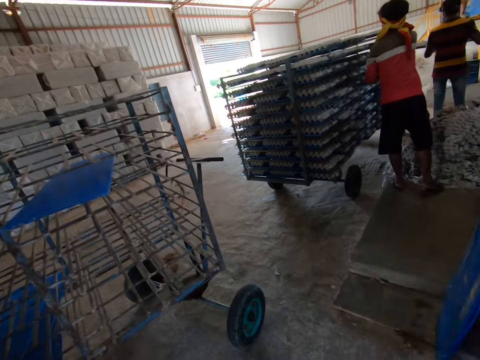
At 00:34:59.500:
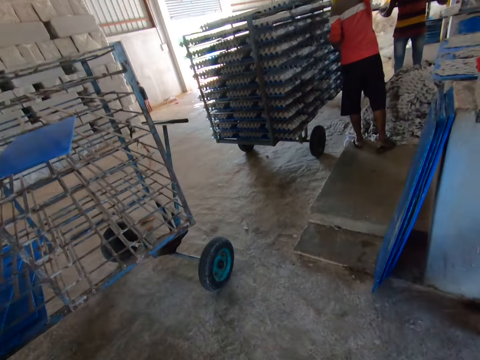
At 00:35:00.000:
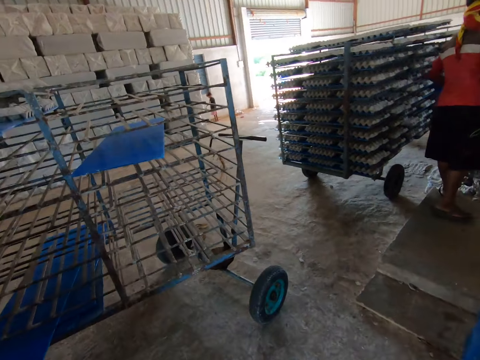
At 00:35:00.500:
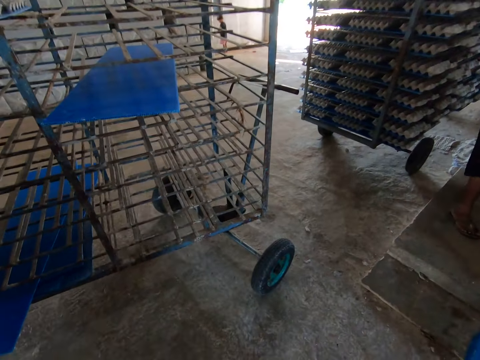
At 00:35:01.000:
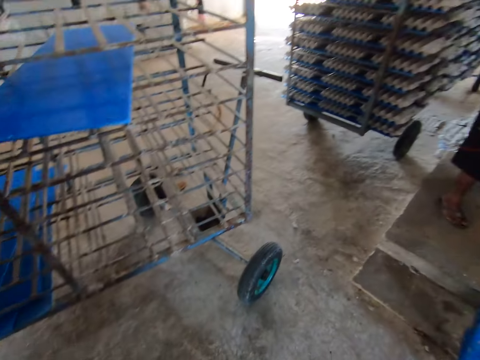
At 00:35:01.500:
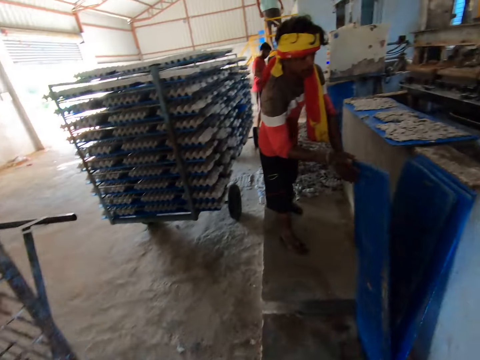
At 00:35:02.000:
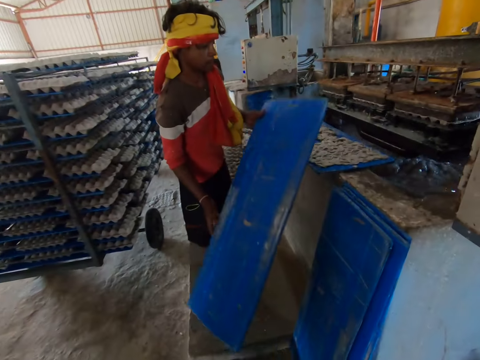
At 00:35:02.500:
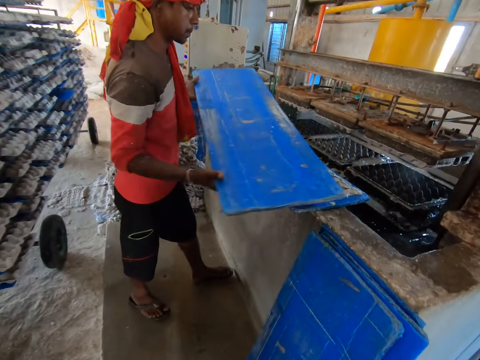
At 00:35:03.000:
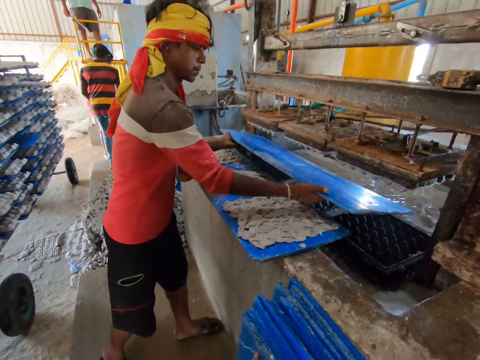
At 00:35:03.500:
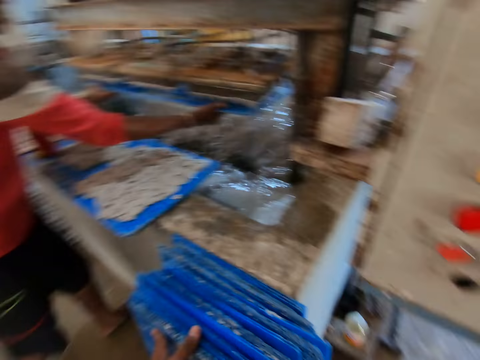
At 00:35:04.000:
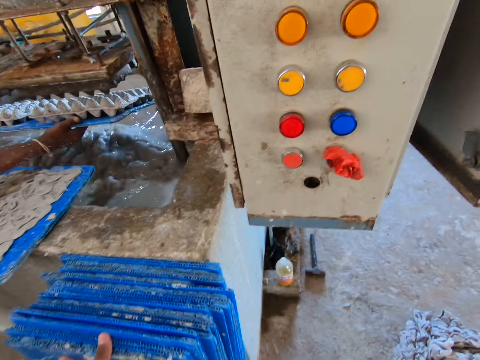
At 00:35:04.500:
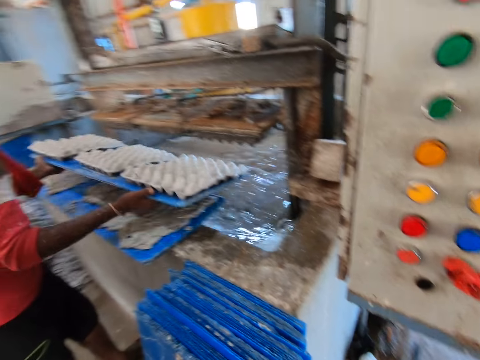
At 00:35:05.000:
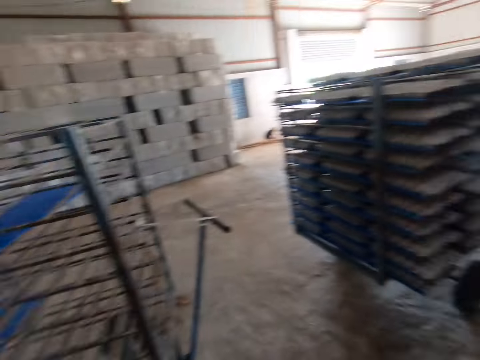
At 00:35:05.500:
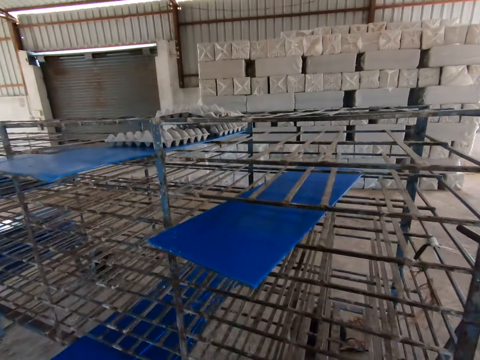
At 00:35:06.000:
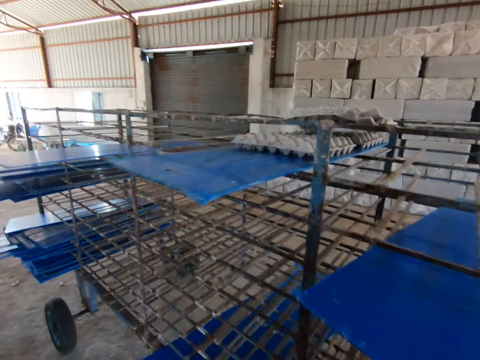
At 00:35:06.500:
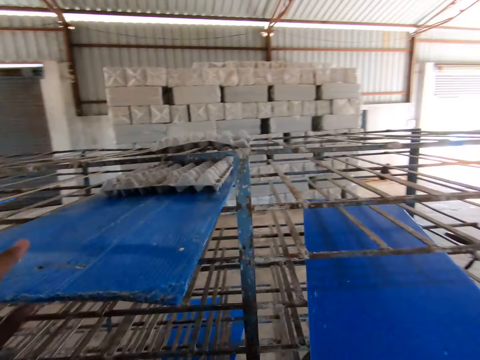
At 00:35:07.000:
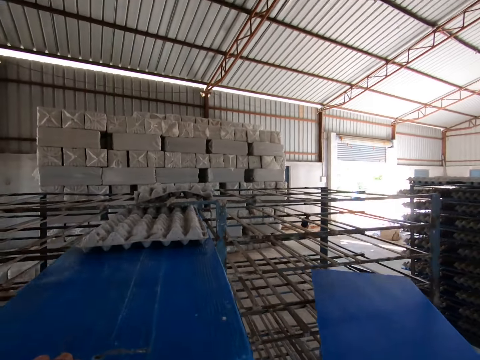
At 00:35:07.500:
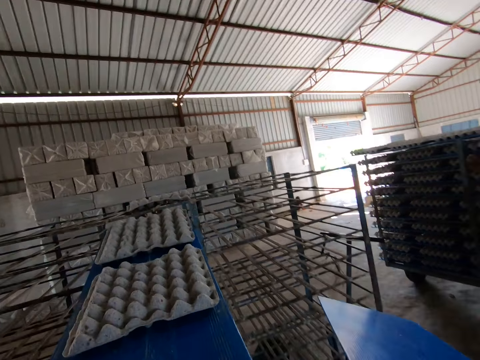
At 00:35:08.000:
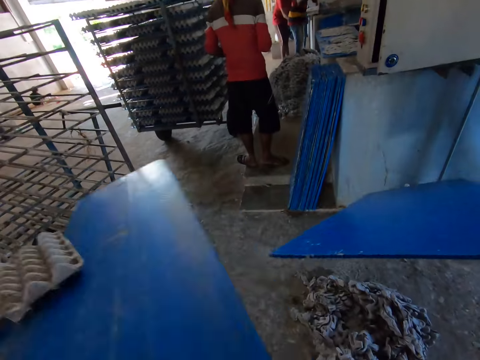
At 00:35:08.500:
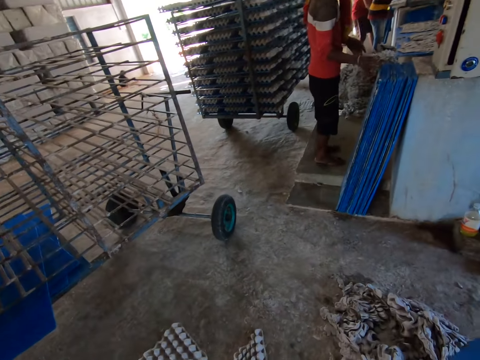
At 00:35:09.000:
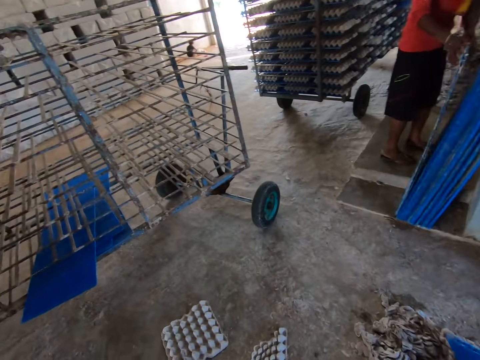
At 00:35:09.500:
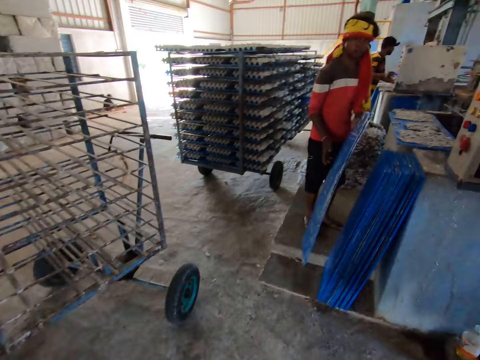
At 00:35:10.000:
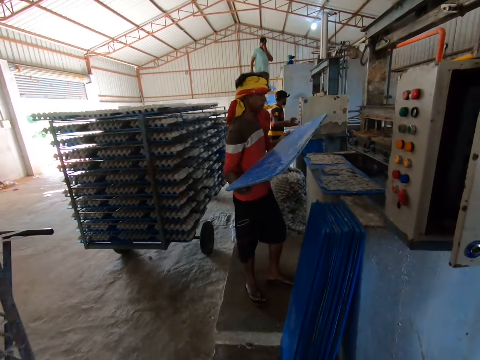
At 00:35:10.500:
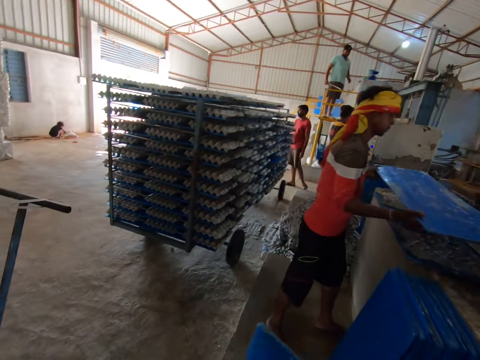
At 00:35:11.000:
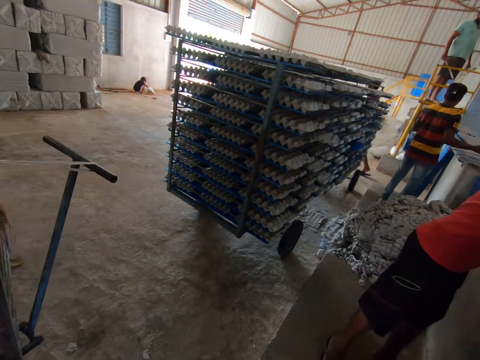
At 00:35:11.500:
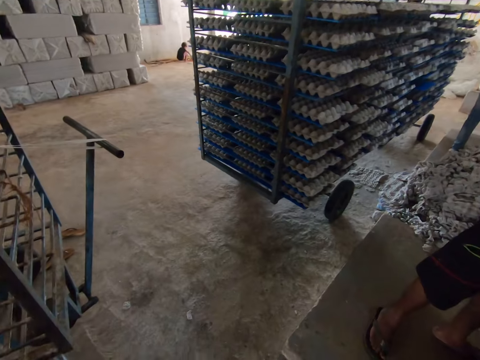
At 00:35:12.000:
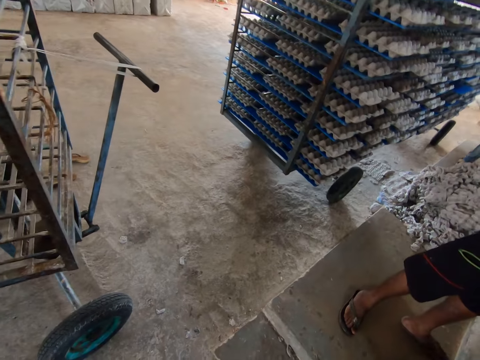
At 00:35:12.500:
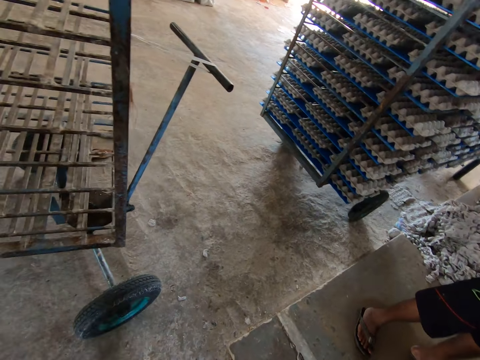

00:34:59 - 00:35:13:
The camera wearer pulls plastic sheets from a shelf. A man picks the polypropylene plastic from the floor with both hands. The camera wearer looks around. The man places the polypropylene plastic inside a carton machine with both hands. The camera wearer takes out the polypropylene plastic and an egg carton from the carton machine with both hands. He turns around. He takes out the polypropylene plastic and carton from a rack with his left hand. He walks around. The man picks the polypropylene plastic from the floor with both hands.

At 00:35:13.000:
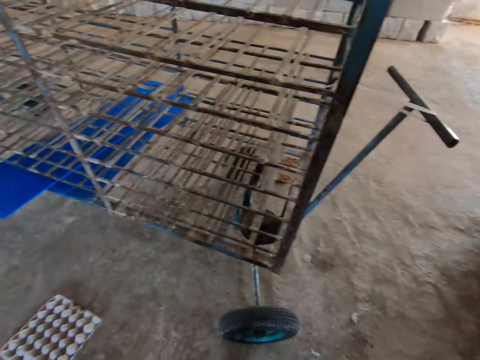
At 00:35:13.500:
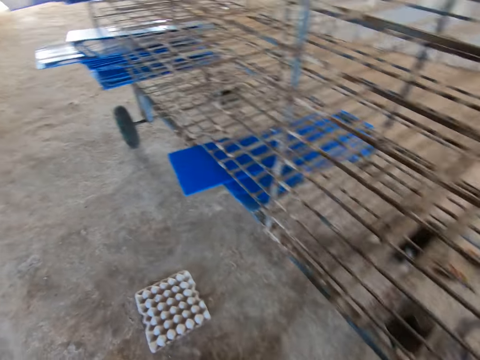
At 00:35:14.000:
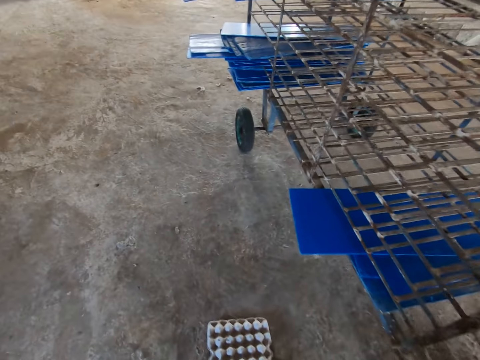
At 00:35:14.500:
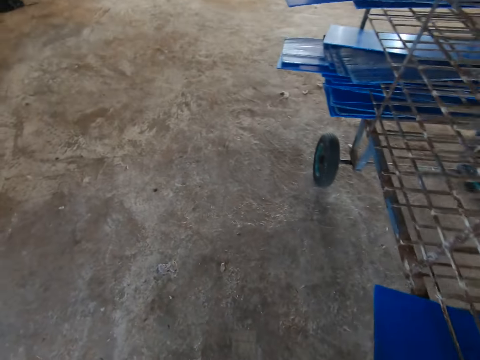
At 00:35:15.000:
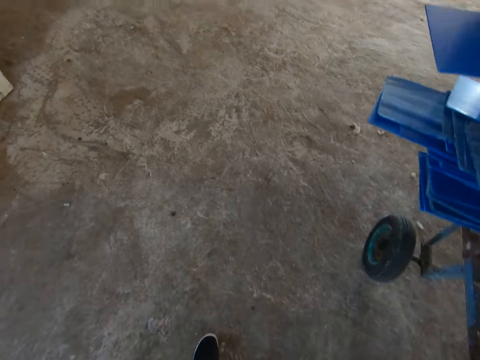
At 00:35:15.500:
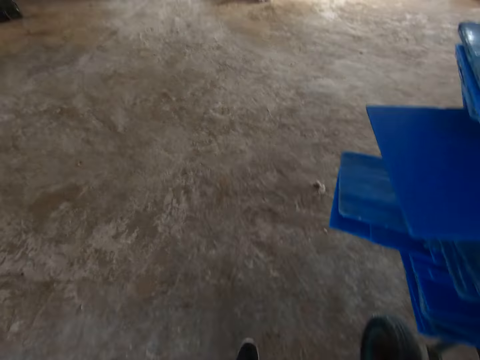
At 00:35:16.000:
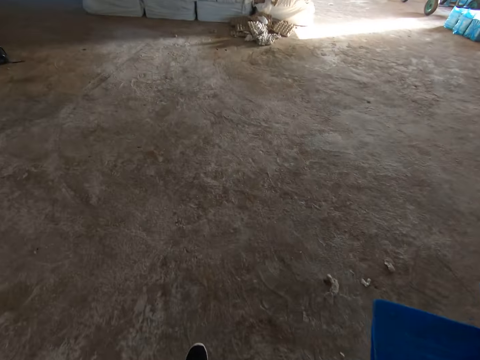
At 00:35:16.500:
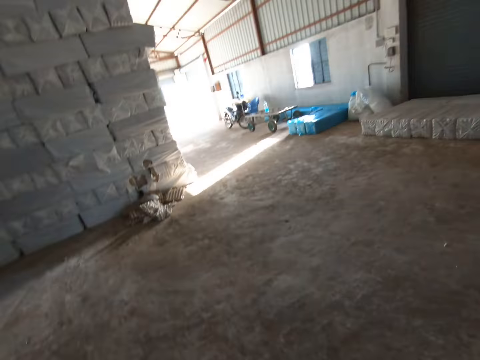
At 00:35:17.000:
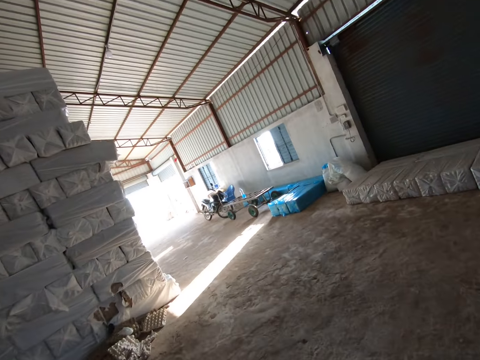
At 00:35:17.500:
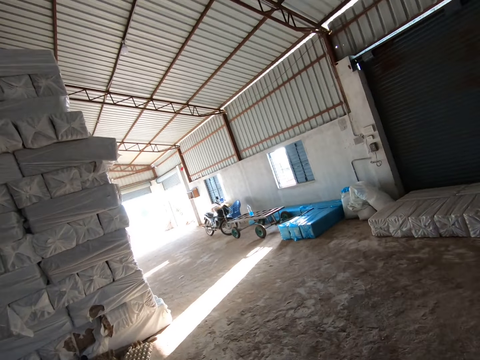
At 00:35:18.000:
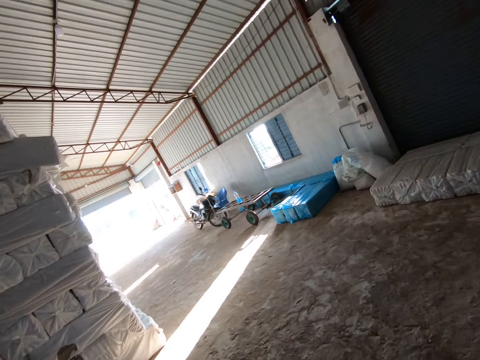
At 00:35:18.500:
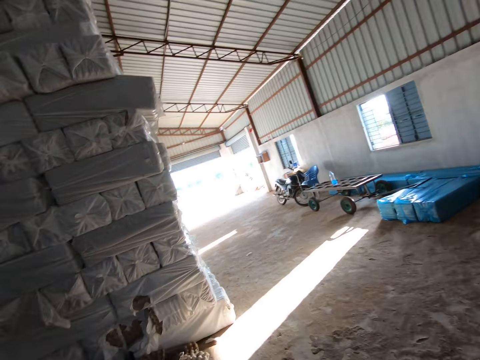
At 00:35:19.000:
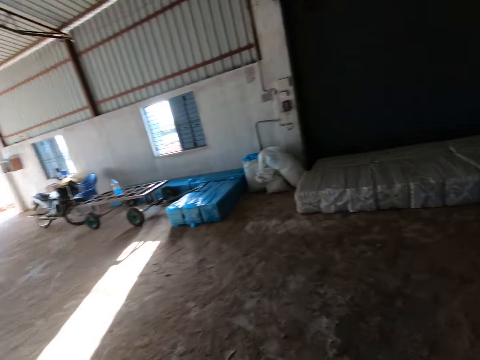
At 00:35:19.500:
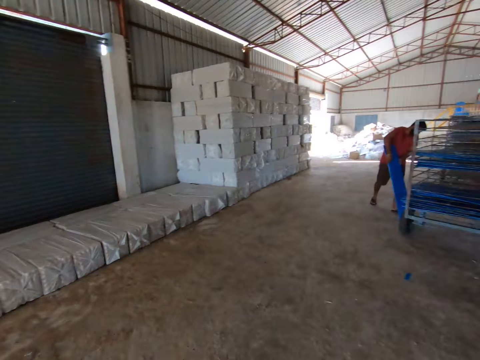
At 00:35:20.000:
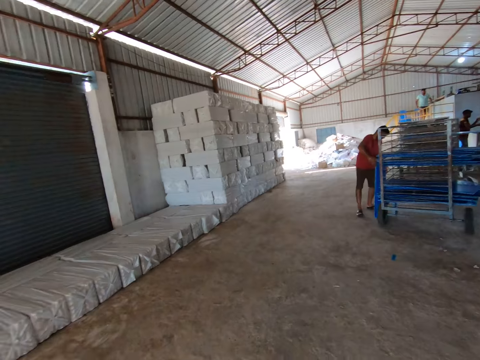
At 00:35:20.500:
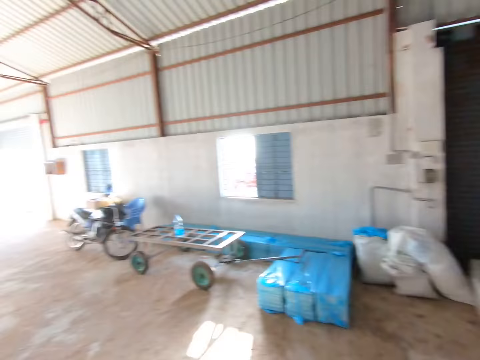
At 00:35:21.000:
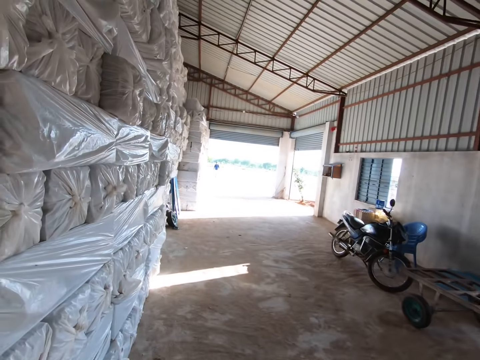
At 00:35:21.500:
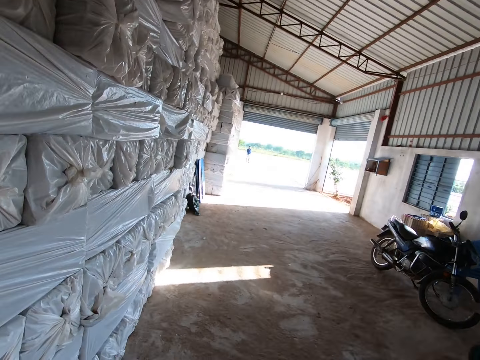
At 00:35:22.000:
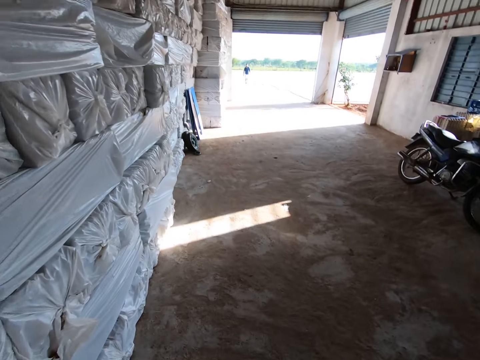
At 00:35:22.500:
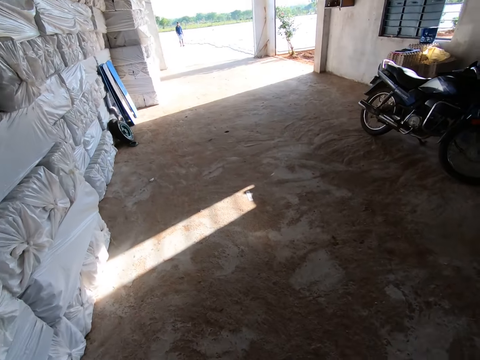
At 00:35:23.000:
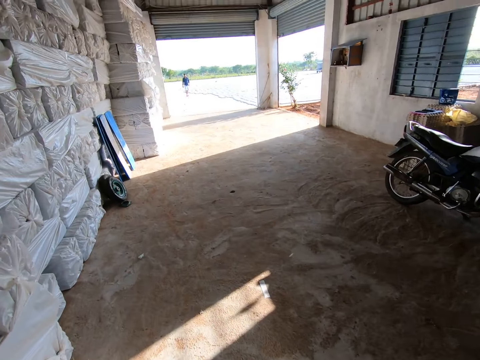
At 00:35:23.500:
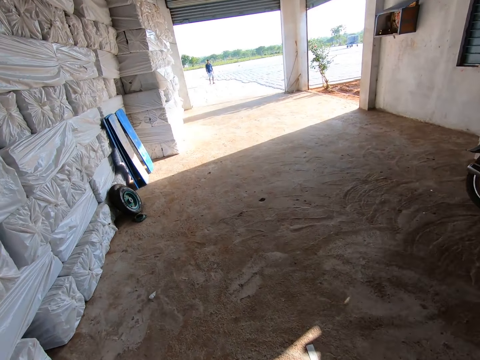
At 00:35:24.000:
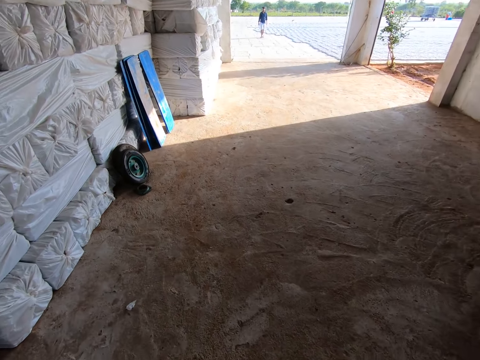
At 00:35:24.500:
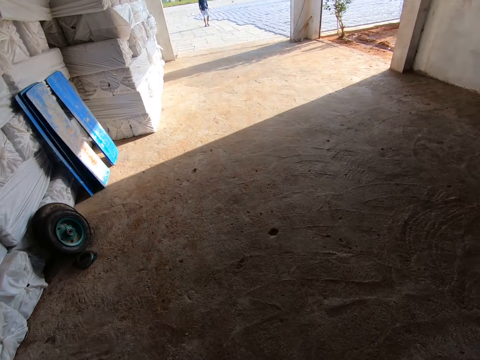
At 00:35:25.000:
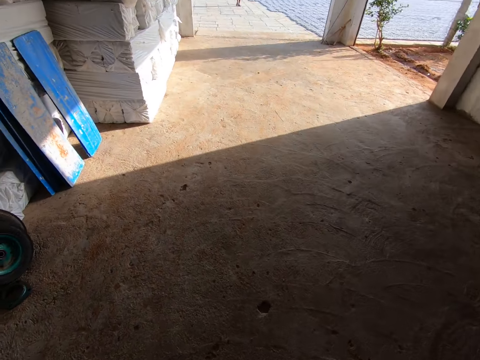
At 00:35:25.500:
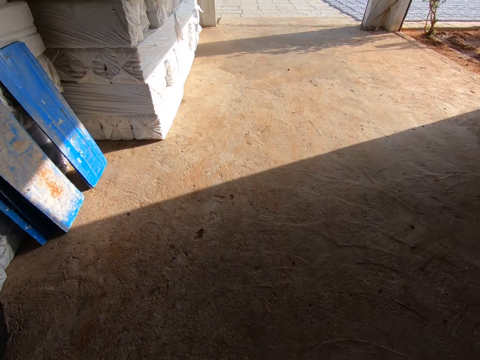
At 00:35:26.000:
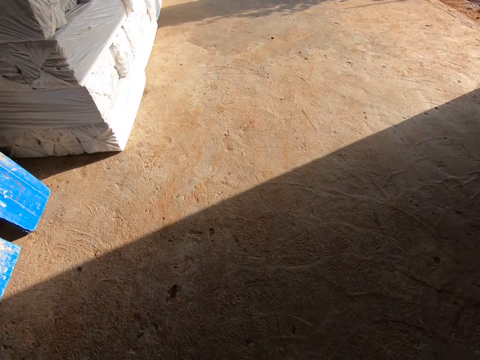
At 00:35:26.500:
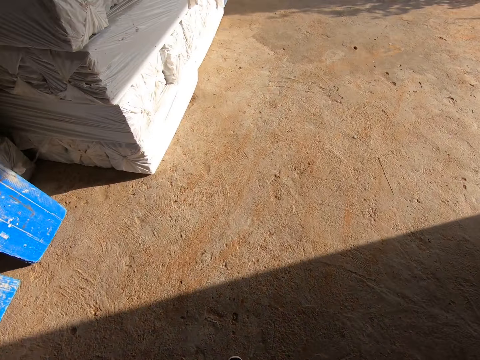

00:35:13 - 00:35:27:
The camera wearer turns around. They walk around. They look around. They walk around. They walk out of the factory.
